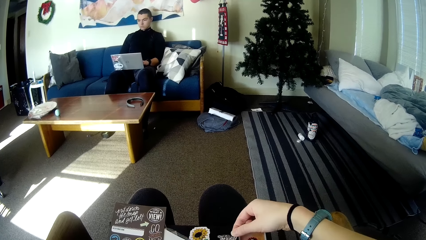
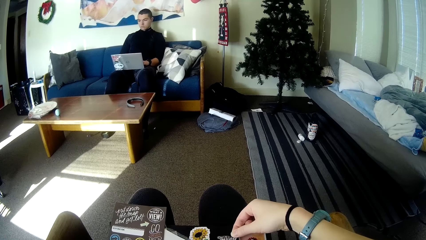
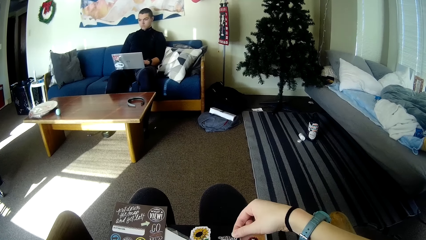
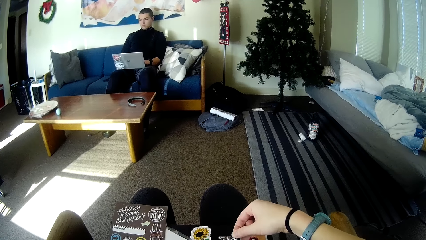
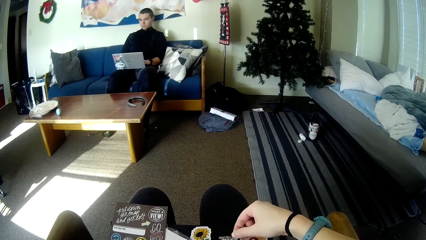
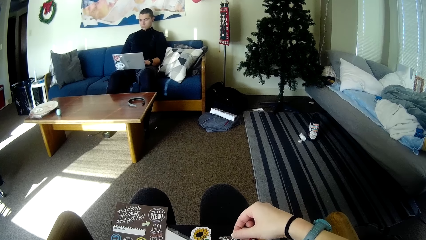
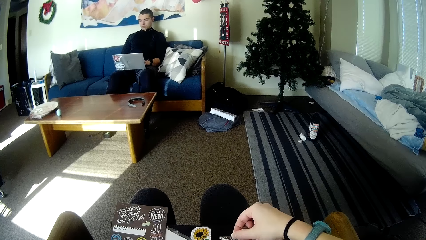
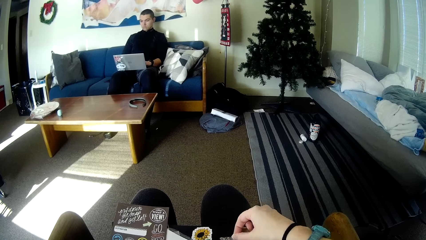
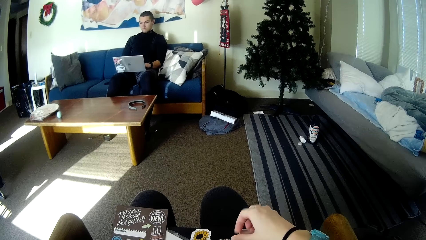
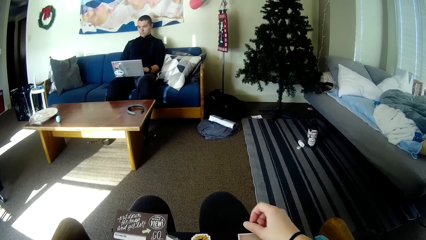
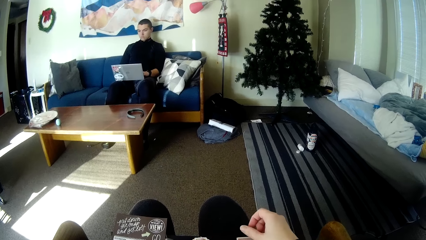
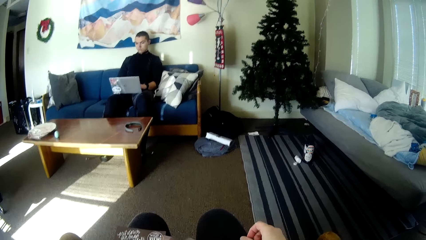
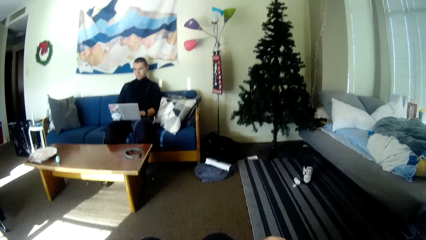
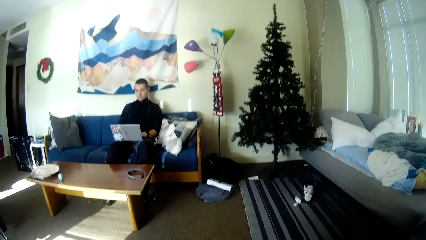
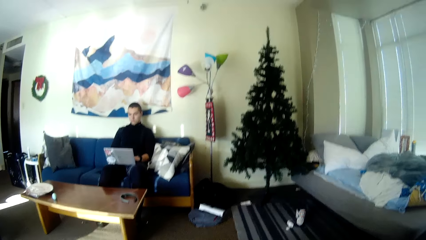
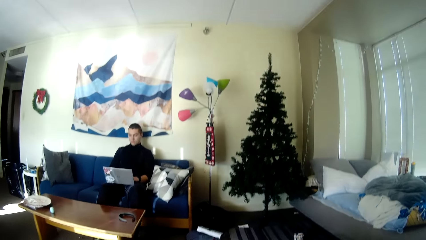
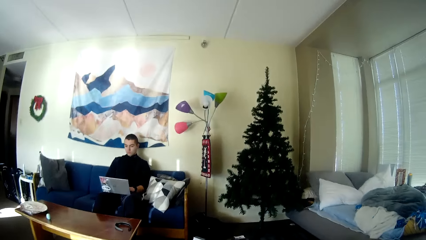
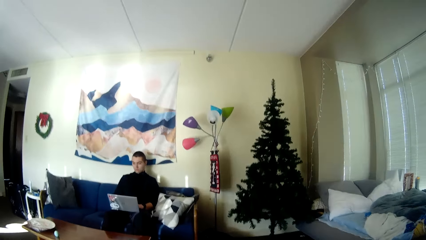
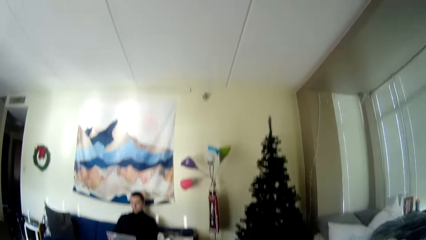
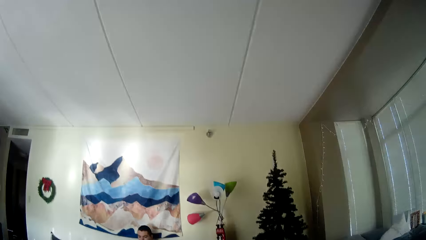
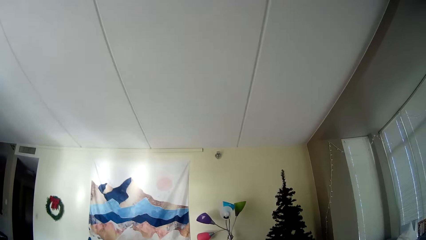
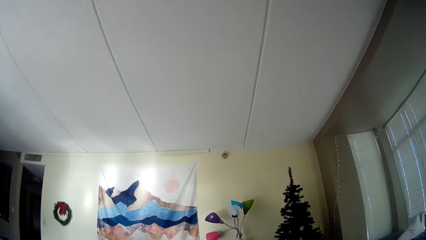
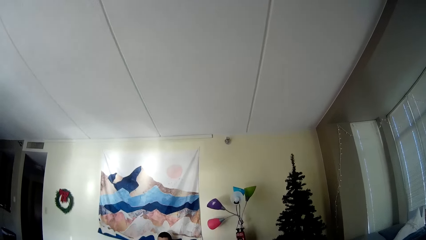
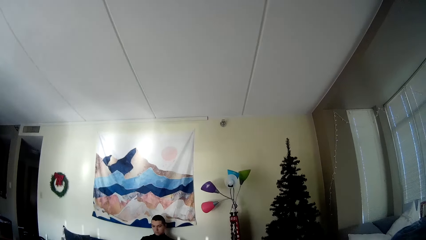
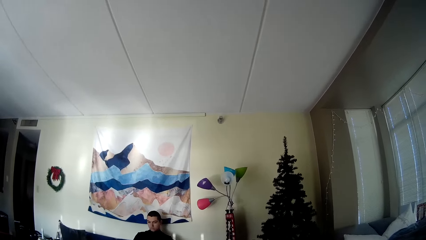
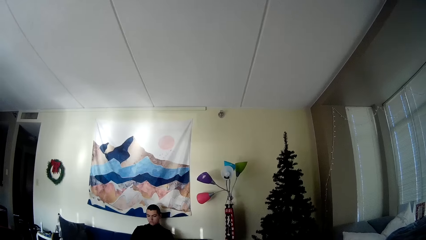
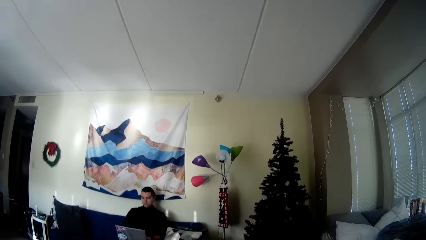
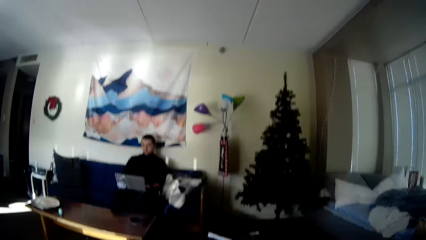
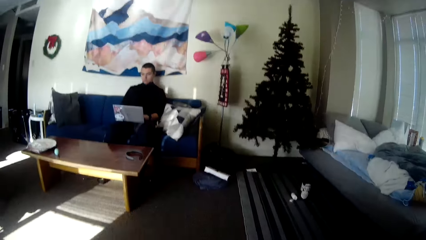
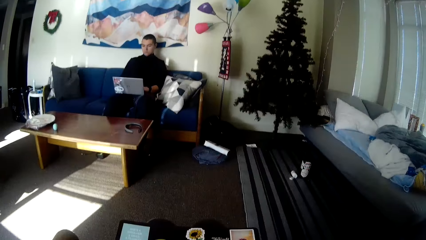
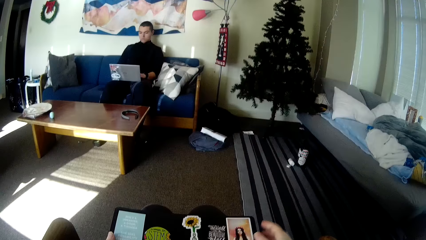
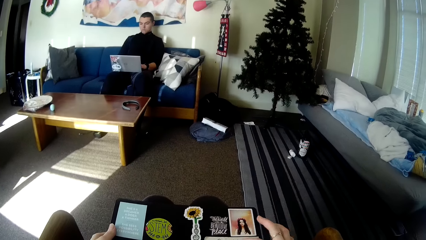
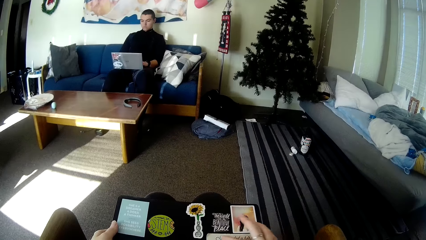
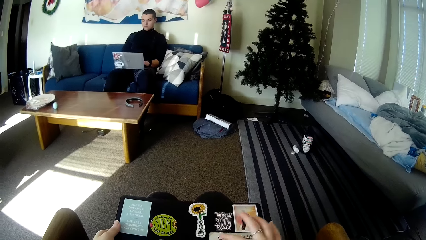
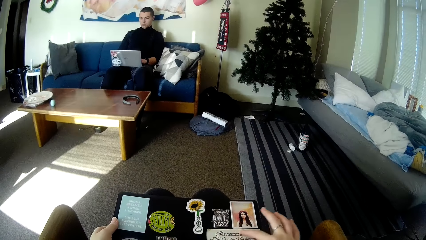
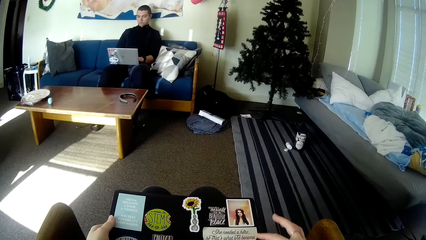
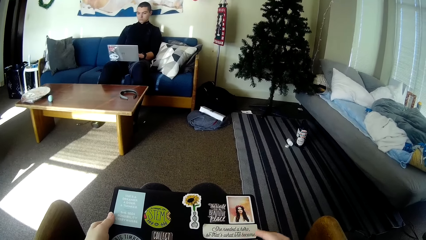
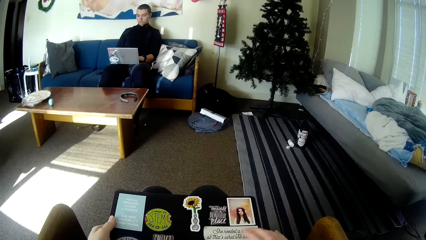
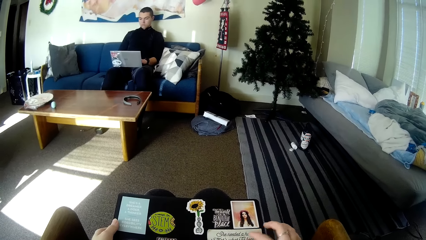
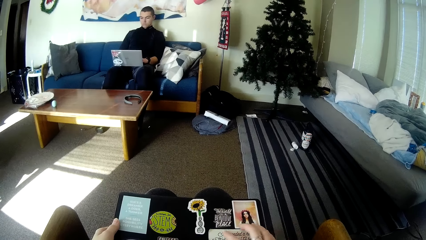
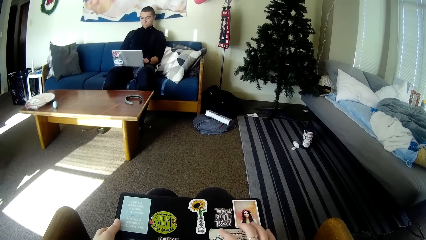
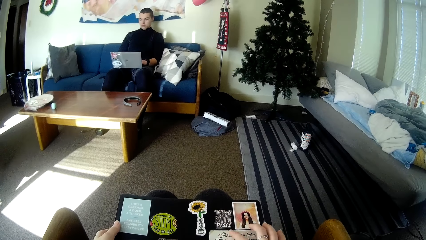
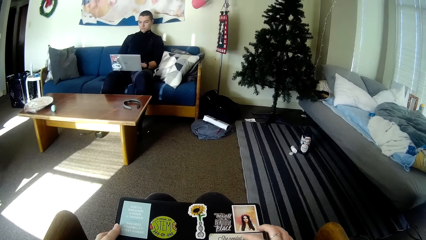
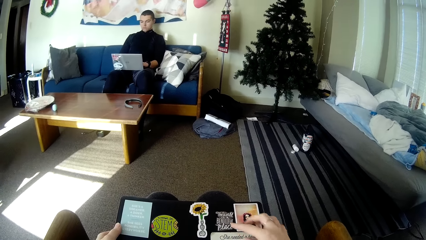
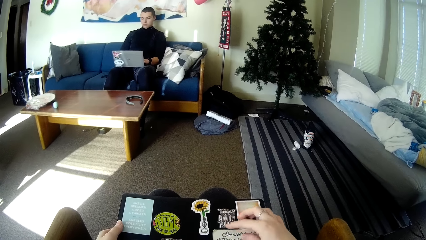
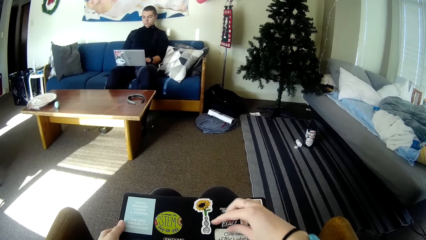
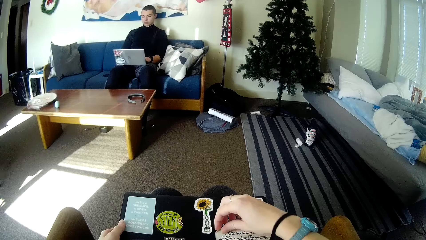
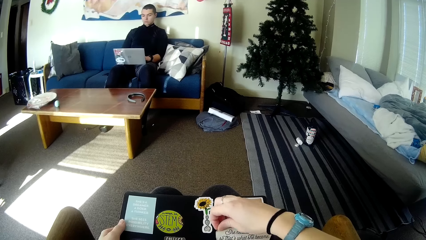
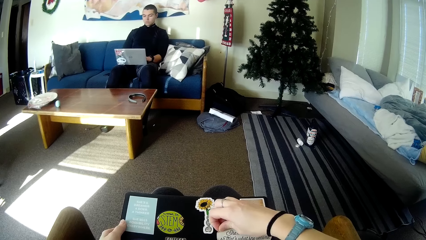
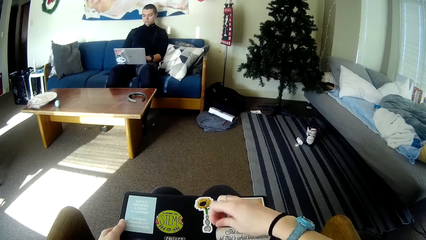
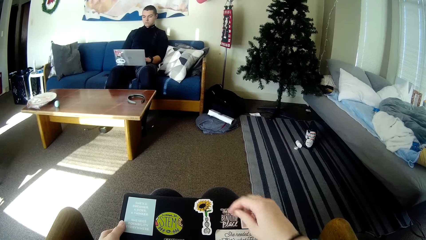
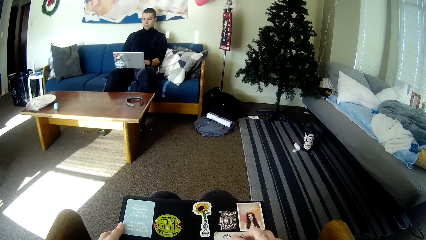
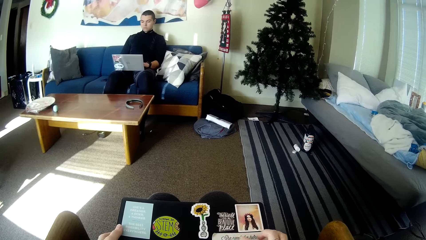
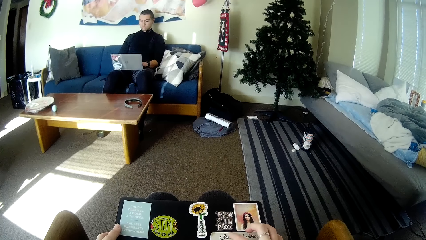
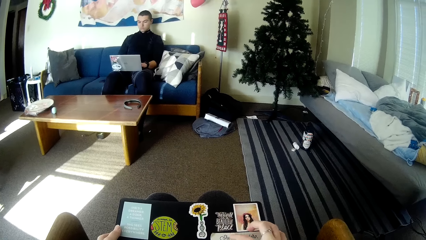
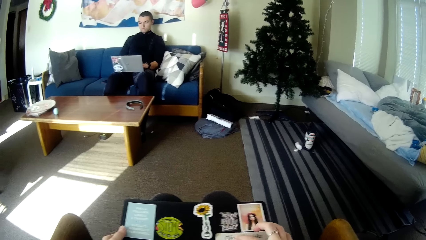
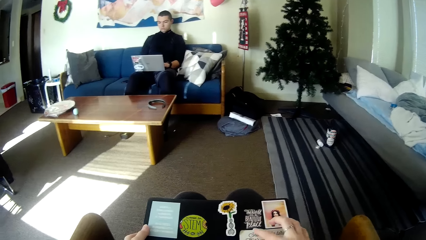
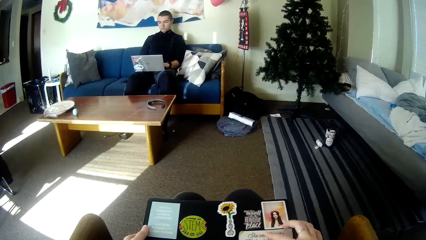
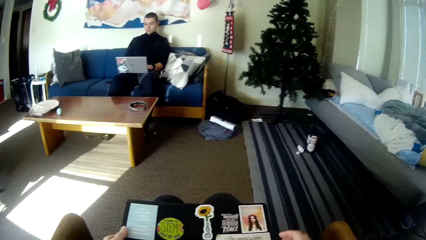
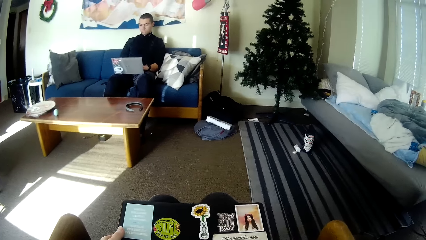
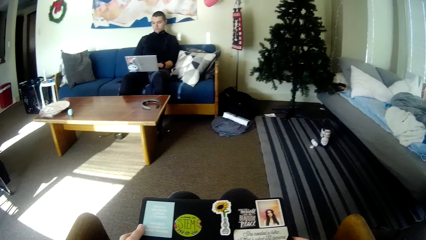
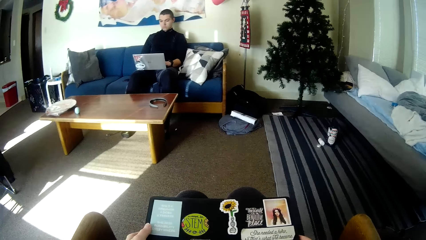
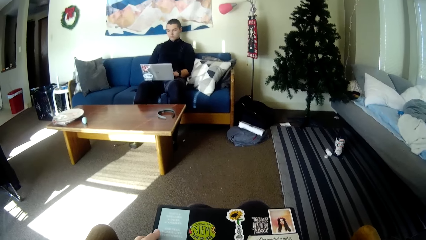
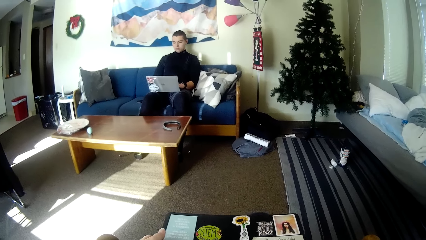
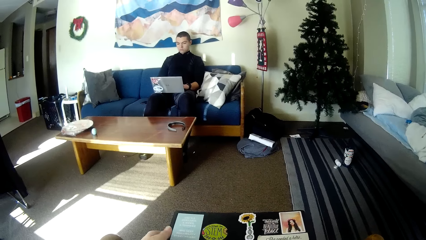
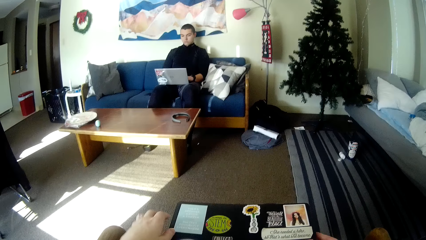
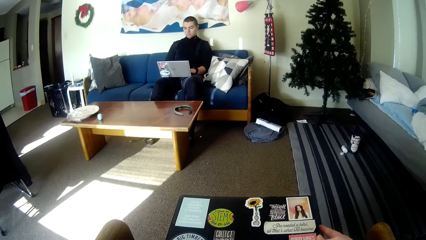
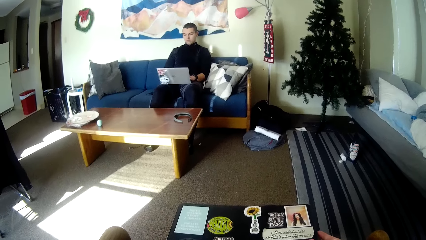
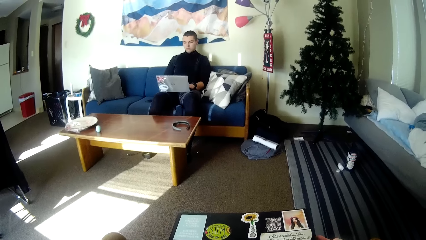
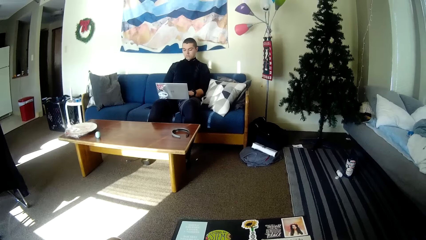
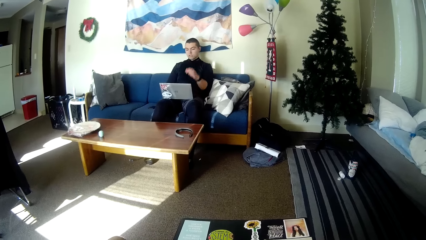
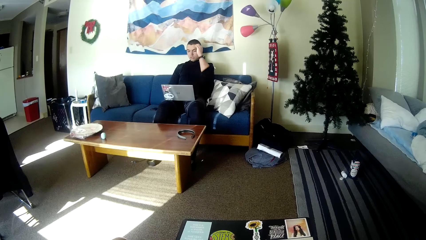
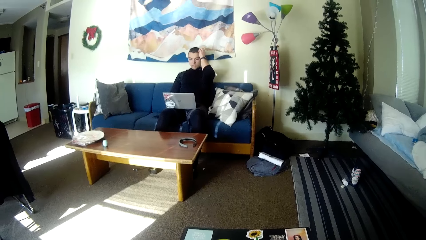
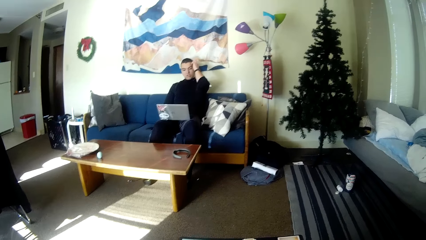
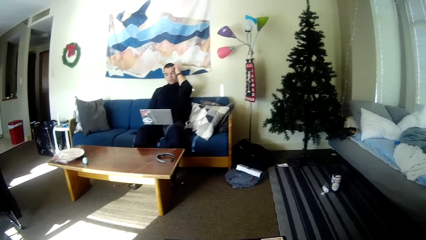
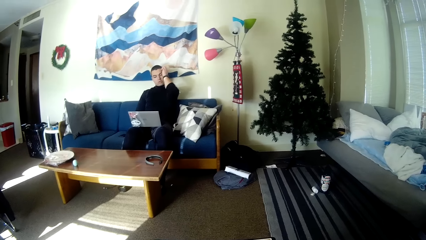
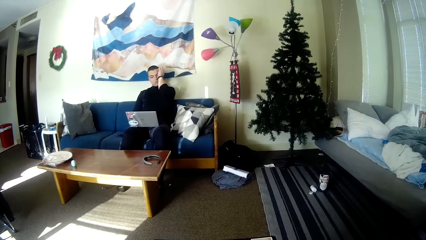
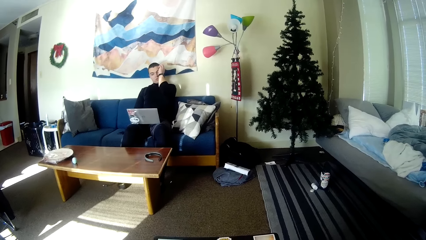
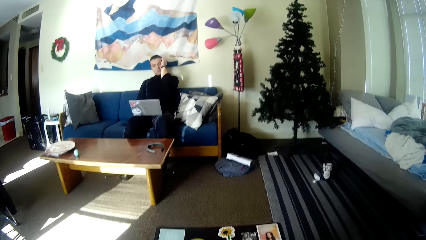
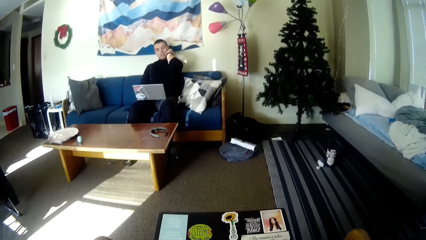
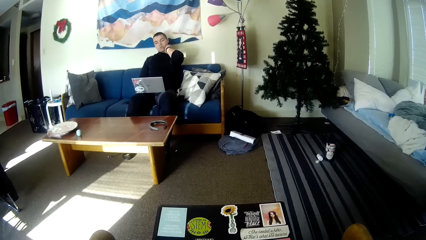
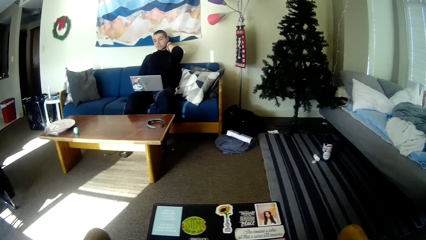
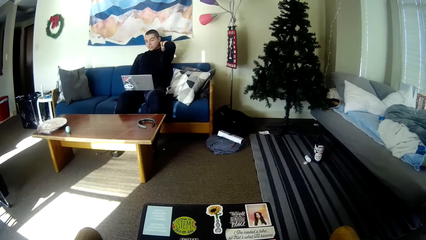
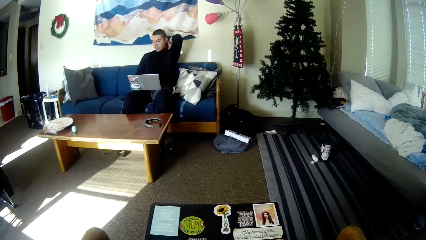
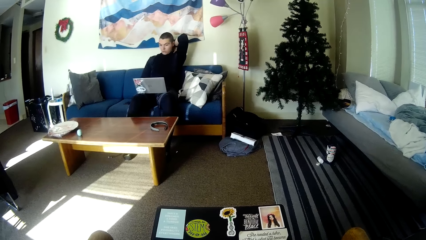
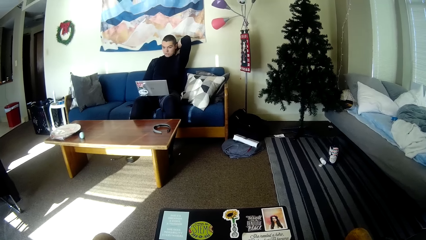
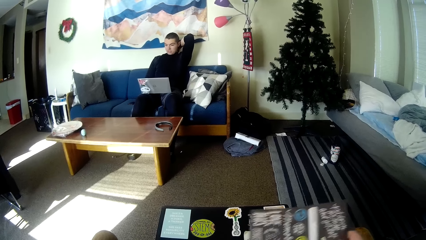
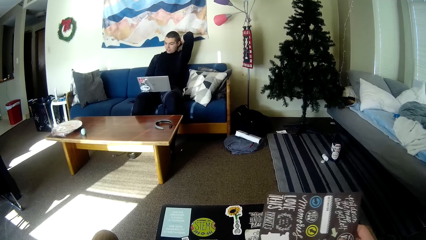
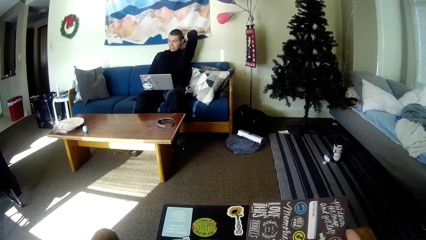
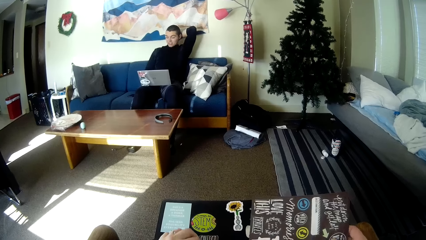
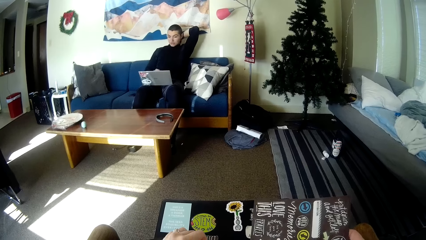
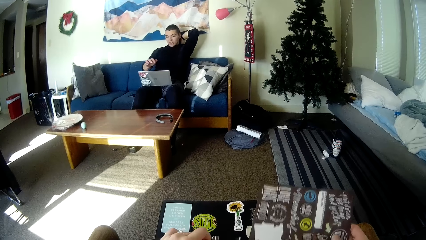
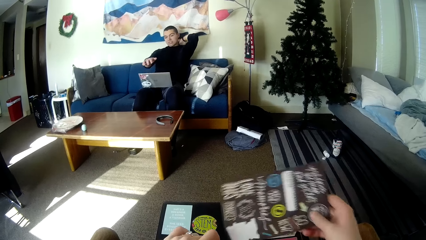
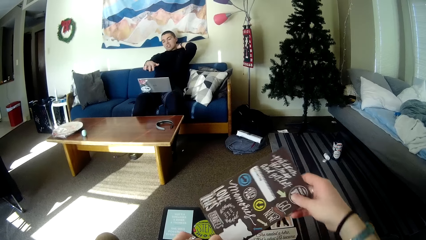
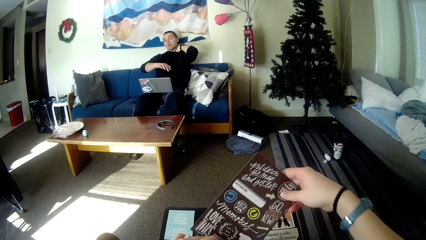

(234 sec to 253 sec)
The camera wearer sticks the sticker on the book on her lap. She smoothens the sticker on the book. A man scratches his head with his left hand. The man scratches his neck with his left hand. The man stretches his hands. The camera wearer holds the sticker sheet in her right hand. She picks up the paper.
